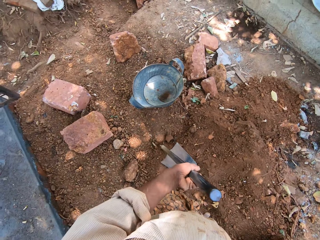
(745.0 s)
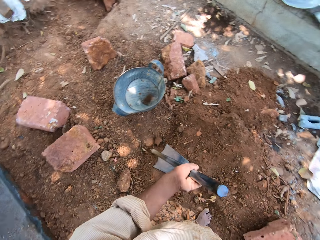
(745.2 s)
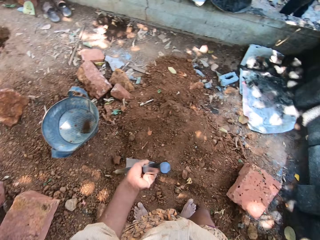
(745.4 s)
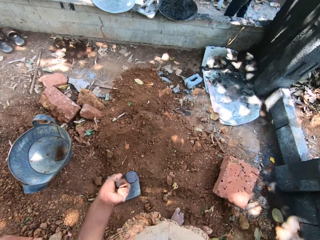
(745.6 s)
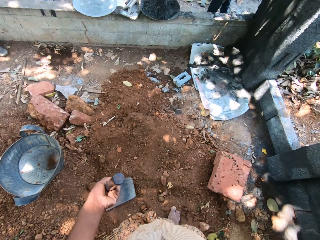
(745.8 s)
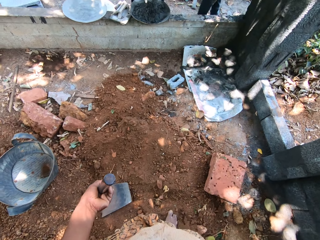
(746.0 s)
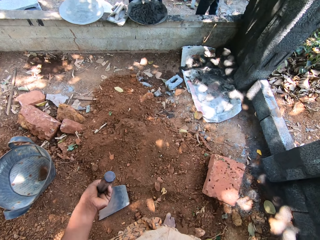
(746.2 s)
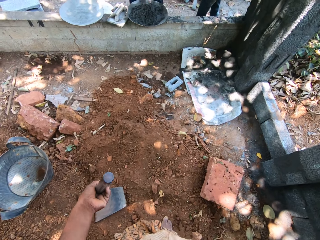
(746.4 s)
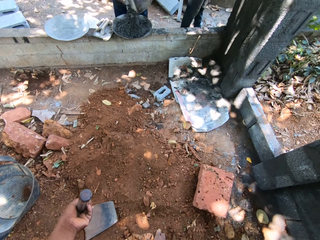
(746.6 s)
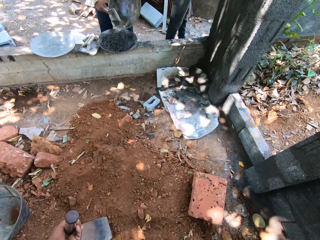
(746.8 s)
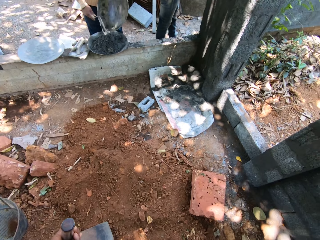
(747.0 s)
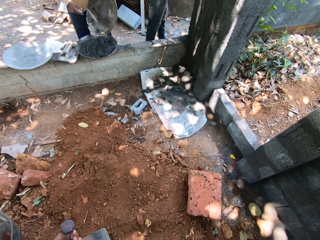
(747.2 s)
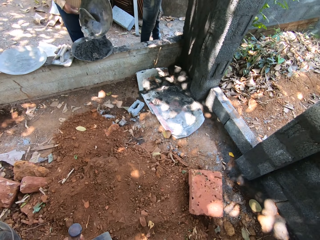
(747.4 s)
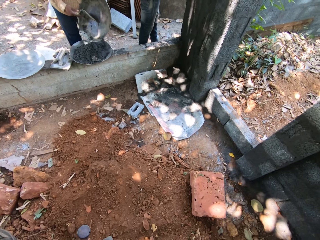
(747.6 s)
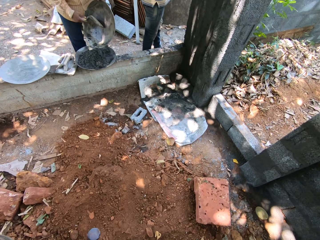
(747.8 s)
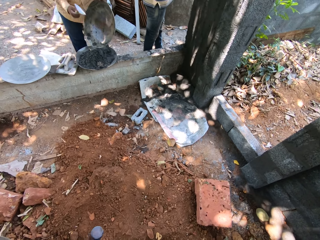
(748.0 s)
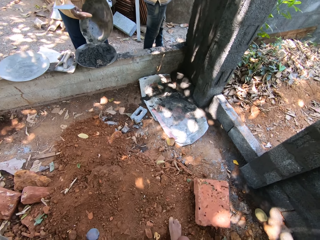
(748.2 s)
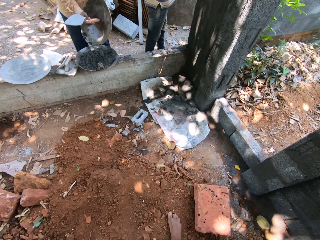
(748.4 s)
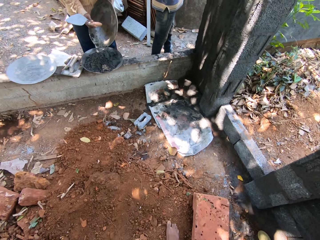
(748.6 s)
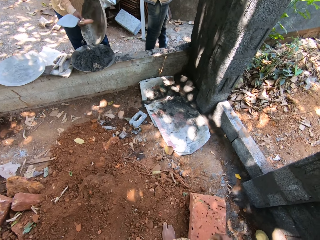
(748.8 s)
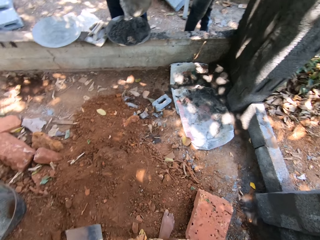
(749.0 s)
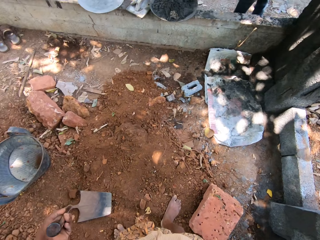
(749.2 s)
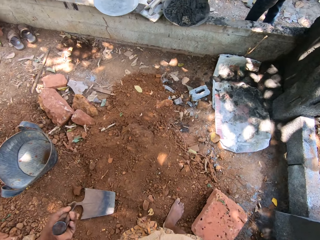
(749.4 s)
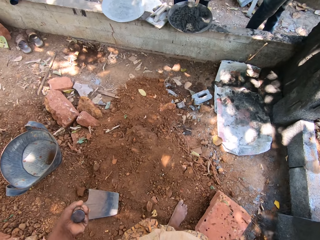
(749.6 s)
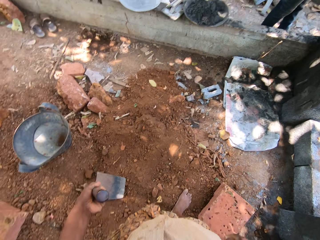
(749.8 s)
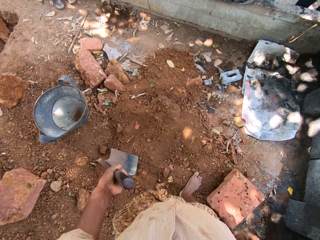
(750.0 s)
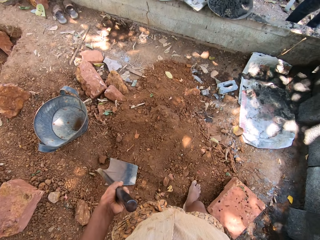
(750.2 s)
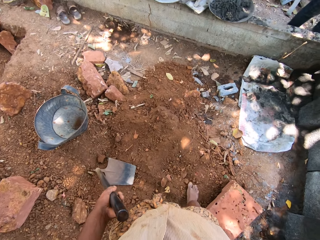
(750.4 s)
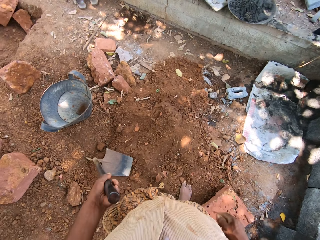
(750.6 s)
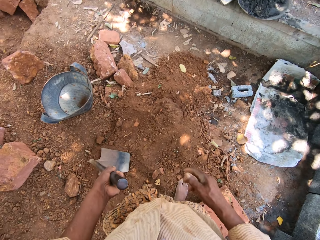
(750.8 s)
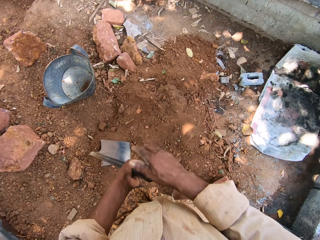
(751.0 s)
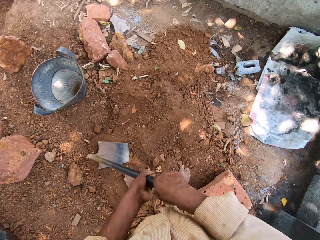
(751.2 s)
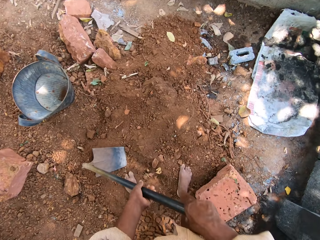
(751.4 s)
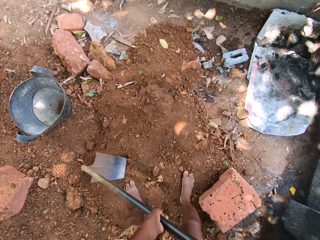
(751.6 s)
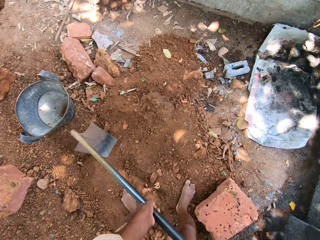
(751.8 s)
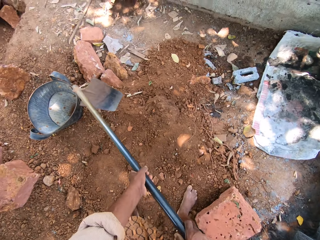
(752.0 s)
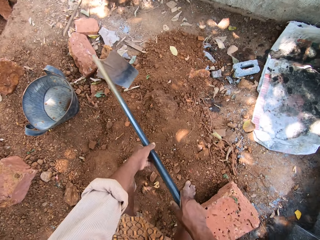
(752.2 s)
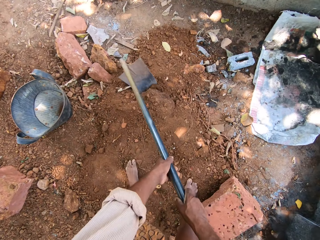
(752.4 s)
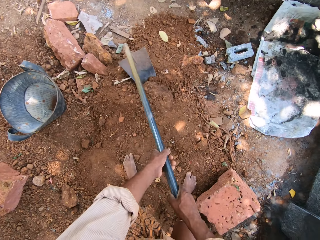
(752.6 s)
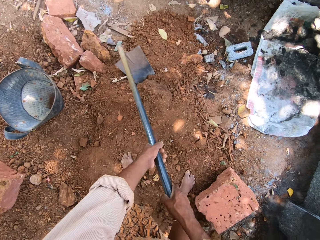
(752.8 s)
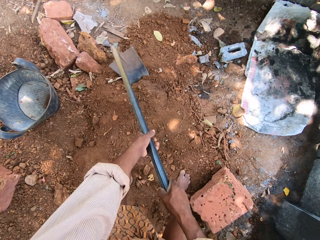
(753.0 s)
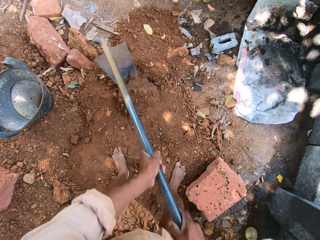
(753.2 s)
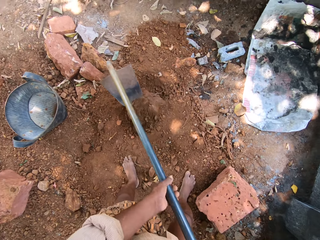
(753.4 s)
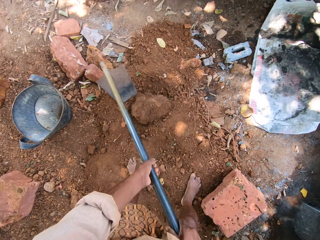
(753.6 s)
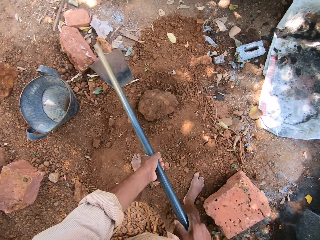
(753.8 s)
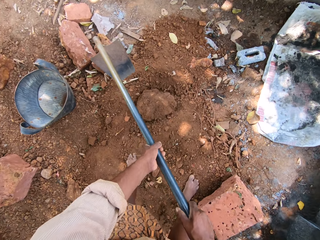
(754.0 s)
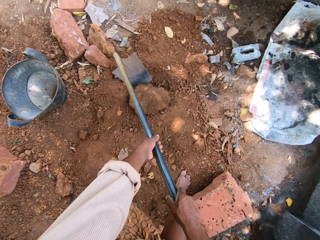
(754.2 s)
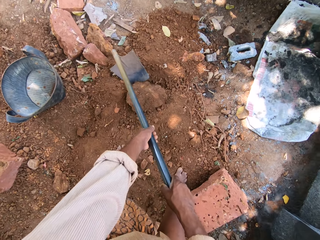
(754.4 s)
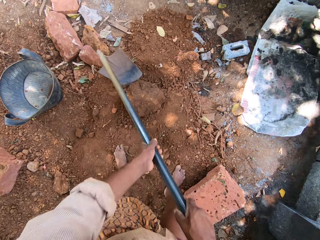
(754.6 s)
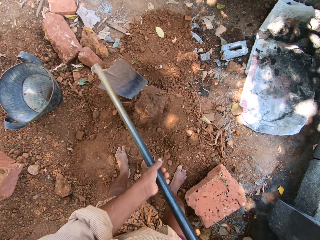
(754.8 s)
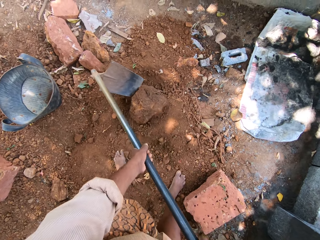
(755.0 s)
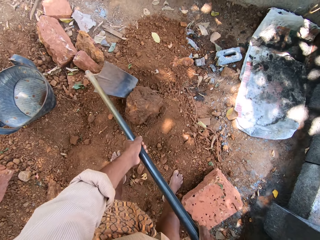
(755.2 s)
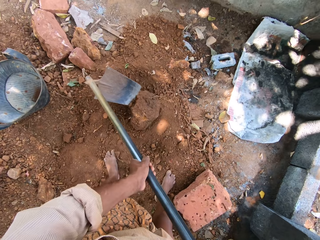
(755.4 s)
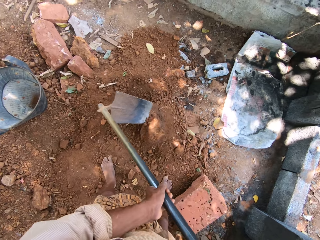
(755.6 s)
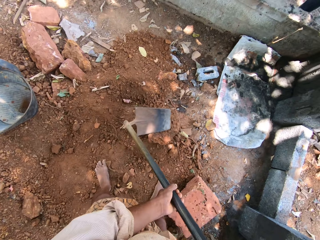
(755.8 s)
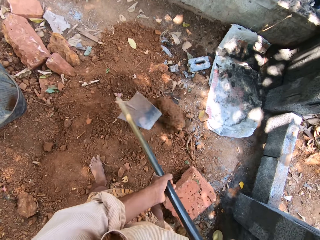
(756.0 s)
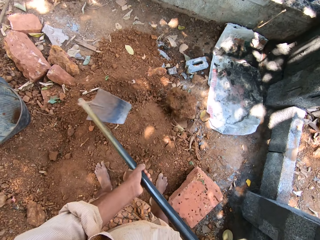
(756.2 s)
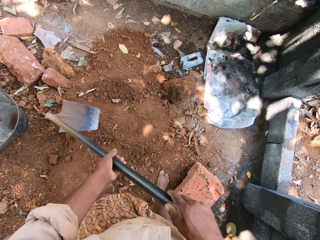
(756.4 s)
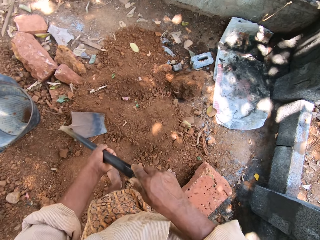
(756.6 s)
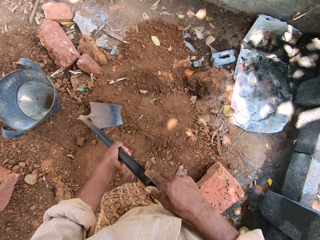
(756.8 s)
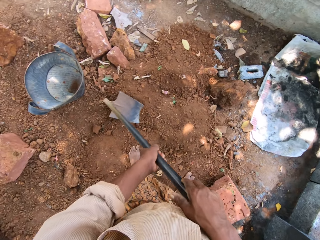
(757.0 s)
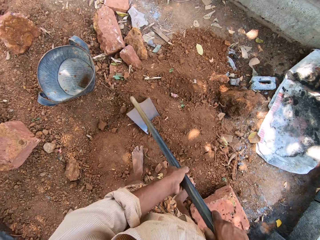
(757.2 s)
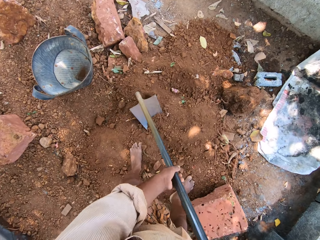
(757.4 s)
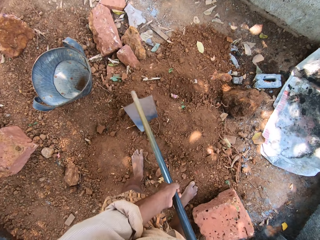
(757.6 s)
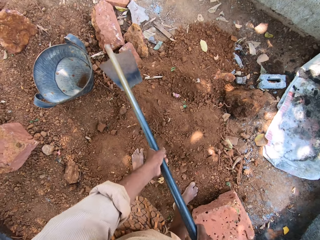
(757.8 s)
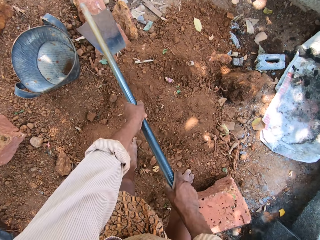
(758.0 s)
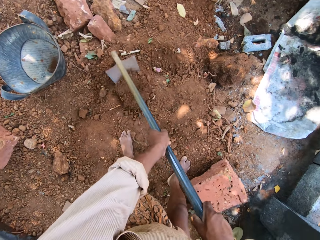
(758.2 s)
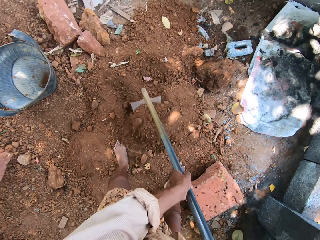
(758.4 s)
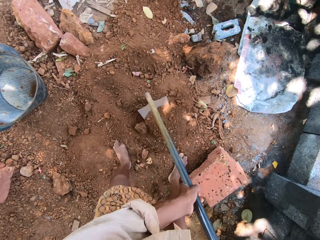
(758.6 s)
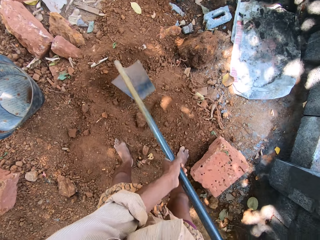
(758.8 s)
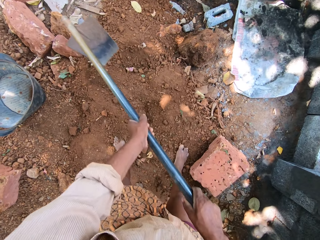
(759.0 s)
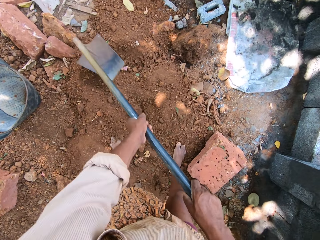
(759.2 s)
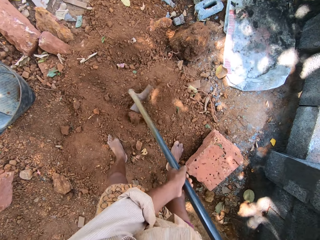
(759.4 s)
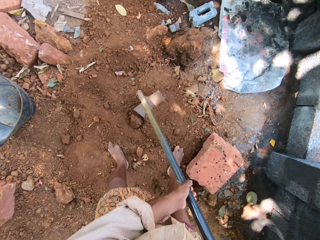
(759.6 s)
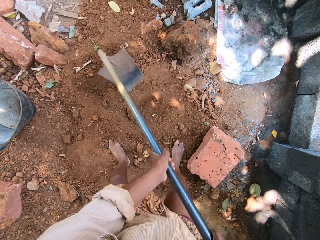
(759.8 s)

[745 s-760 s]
The man hits a tray in his right hand with a trowel in his left hand. The man removes the cement from the basin. The camera wearer looks around. They drag the stone on the ground with the hoe in both hands. They dig the dirt on the ground with the hoe in both hands.

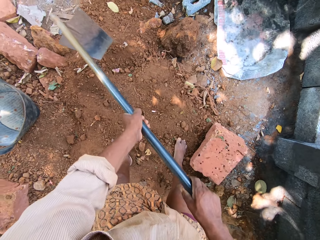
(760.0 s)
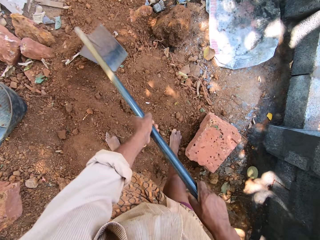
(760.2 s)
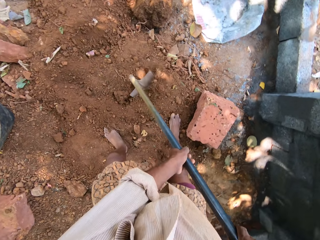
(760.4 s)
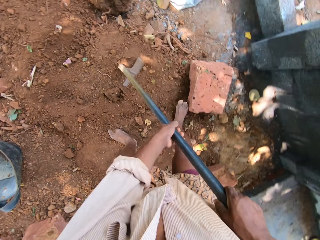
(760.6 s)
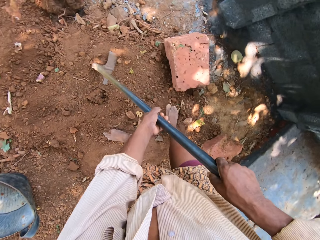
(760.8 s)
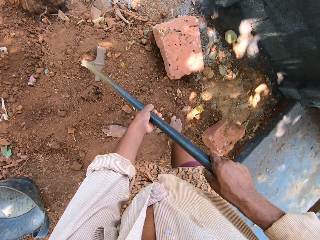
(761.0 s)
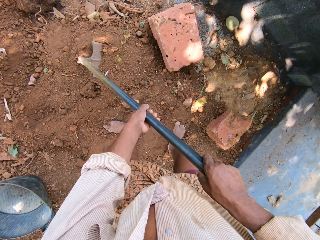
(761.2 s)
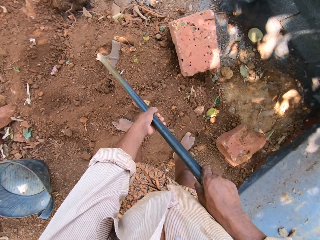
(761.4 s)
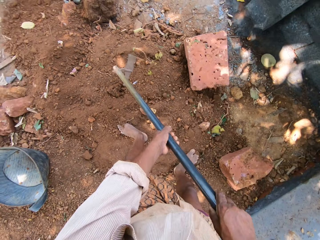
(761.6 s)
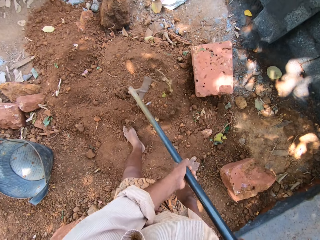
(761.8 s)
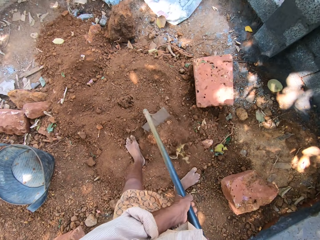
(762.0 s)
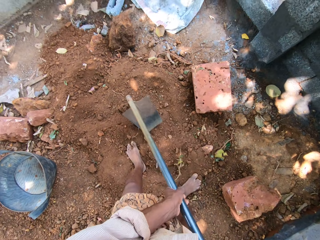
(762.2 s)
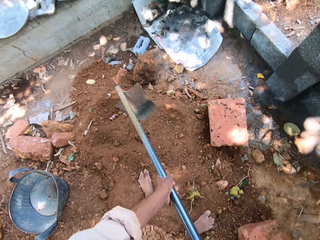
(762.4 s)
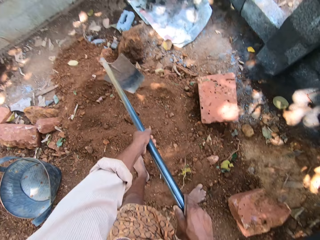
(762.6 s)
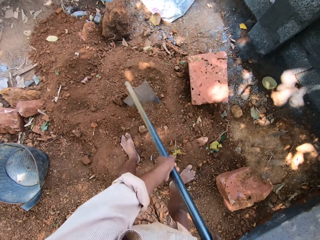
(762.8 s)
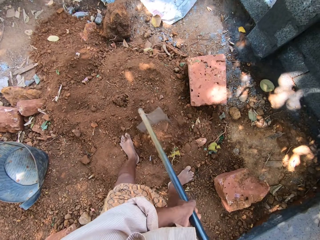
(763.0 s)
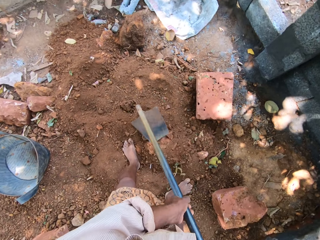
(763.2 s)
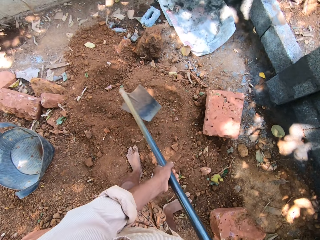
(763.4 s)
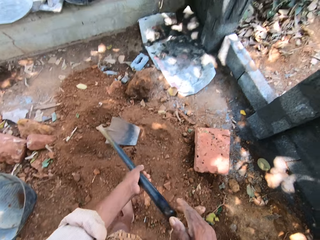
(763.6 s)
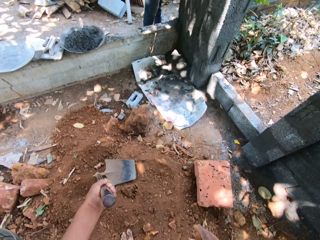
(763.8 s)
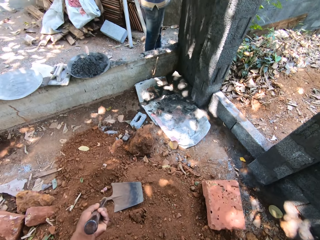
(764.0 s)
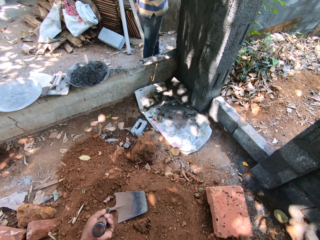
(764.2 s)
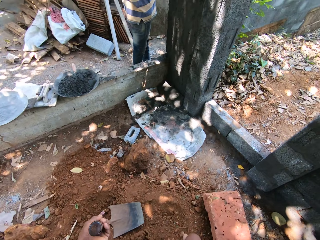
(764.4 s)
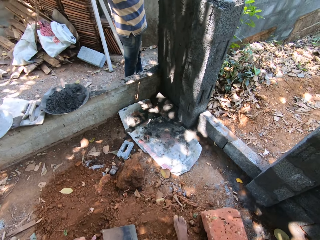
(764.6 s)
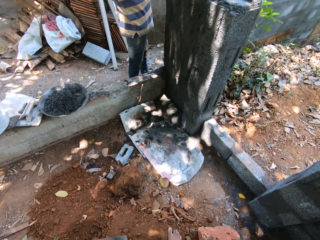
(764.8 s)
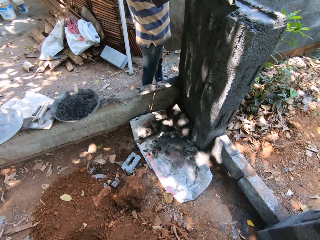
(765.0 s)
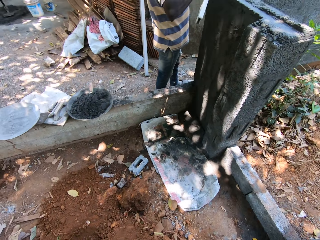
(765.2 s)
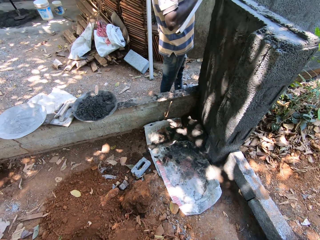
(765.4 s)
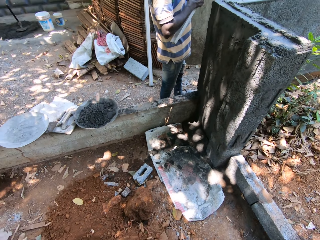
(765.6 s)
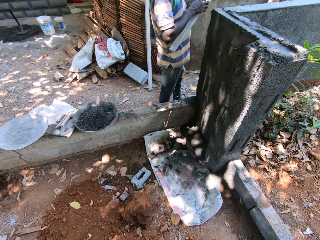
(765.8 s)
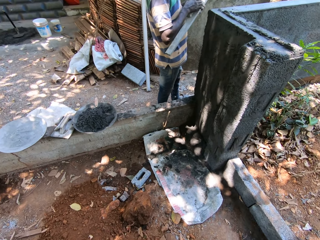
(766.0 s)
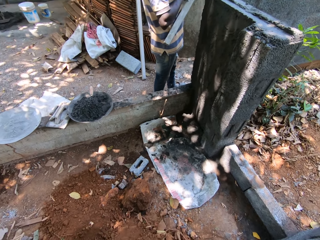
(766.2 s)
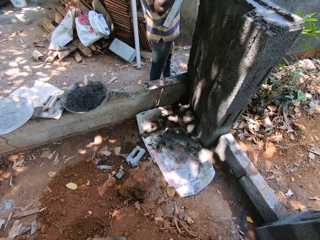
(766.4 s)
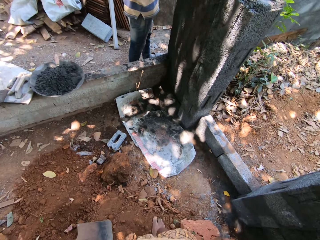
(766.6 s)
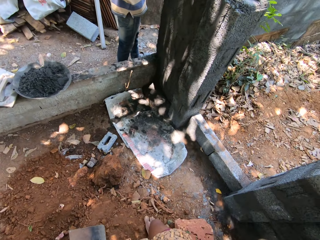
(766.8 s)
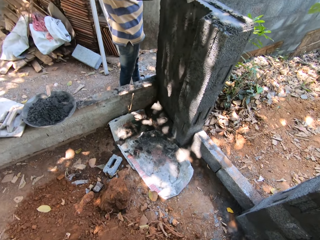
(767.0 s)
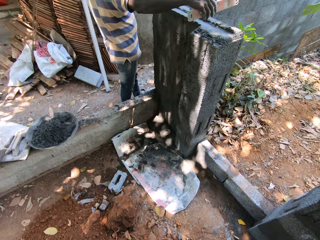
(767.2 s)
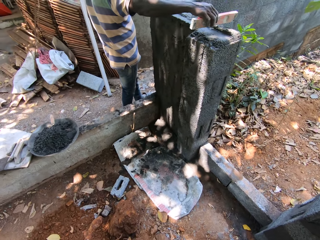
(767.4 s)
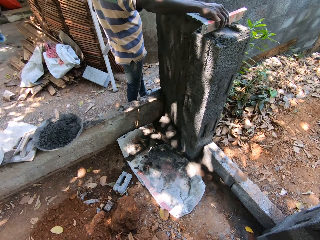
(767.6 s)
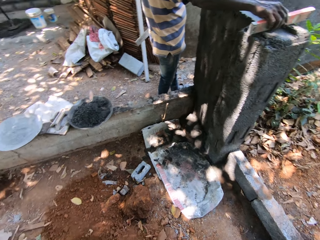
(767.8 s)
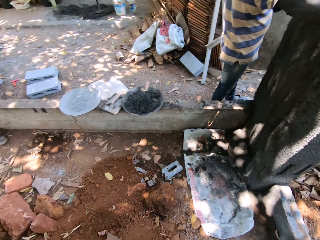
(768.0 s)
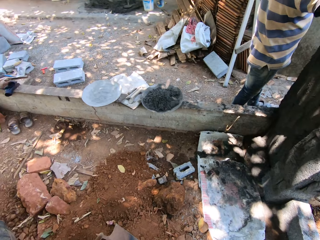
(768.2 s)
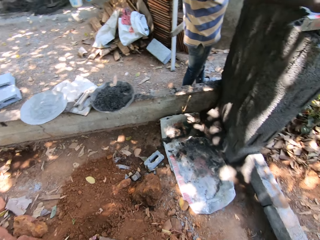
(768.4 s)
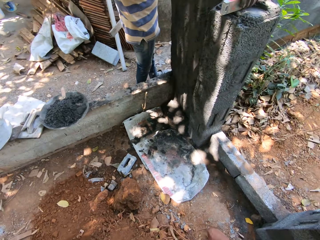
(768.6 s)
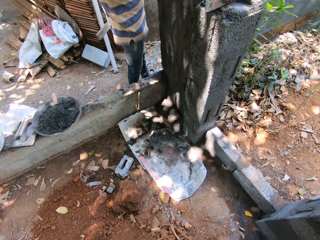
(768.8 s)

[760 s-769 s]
The camera wearer looks around. A man places a level on the wall with his right hand.
